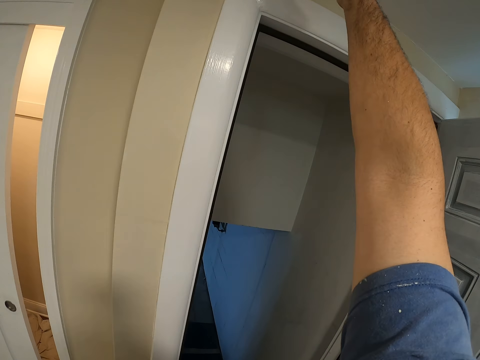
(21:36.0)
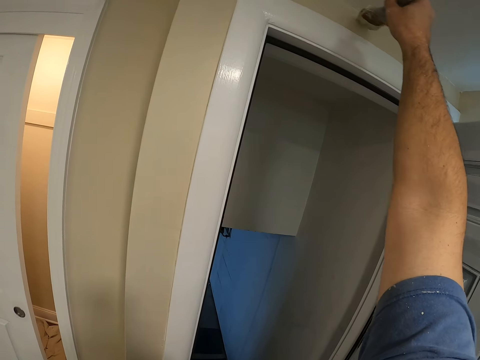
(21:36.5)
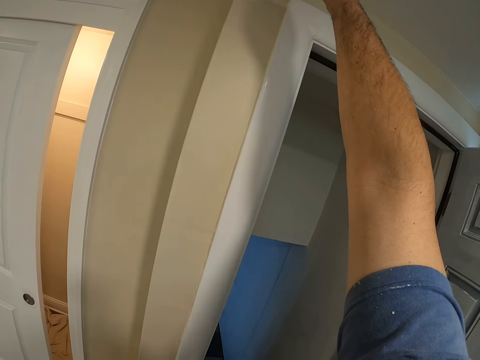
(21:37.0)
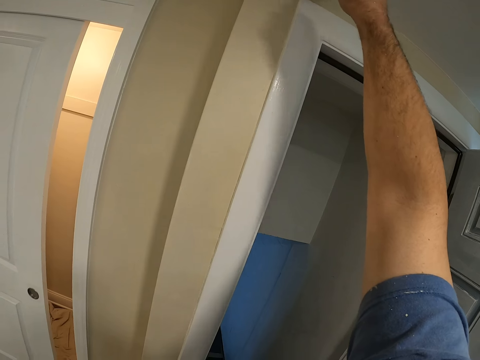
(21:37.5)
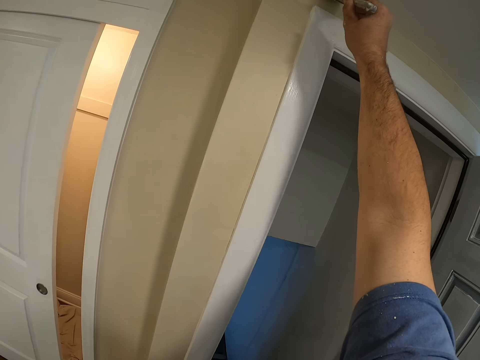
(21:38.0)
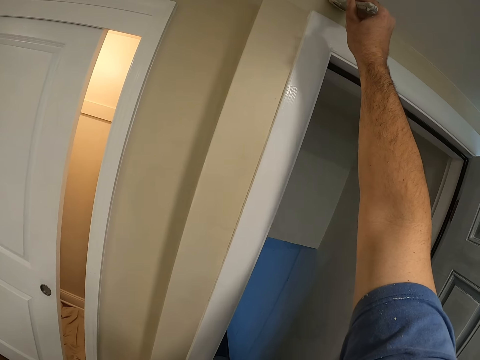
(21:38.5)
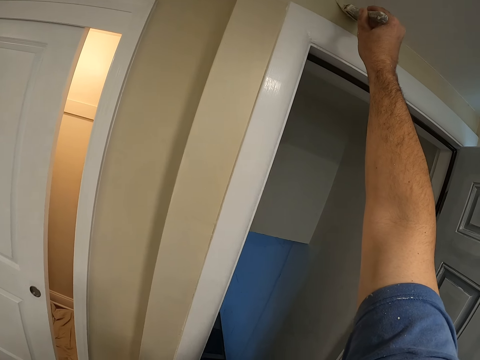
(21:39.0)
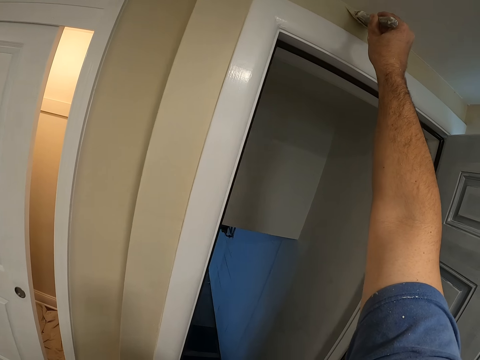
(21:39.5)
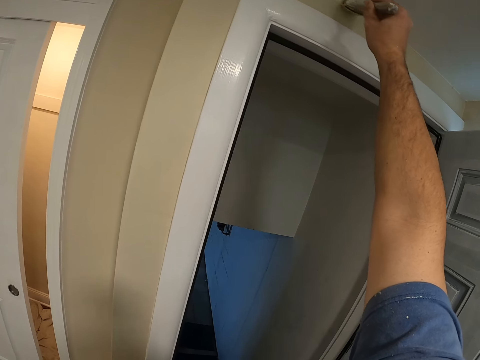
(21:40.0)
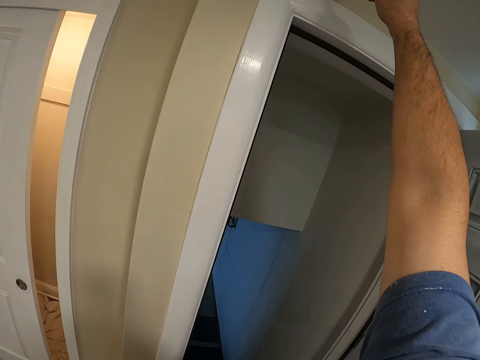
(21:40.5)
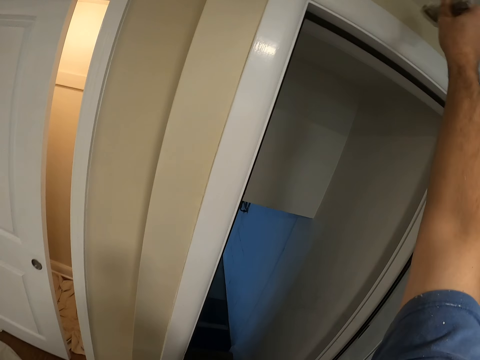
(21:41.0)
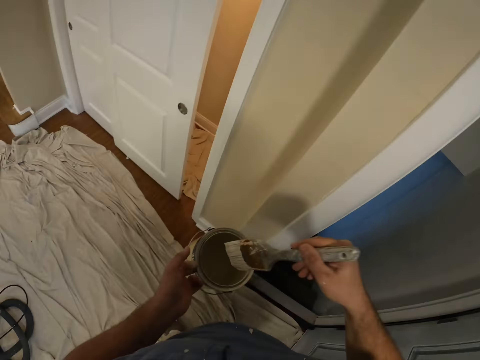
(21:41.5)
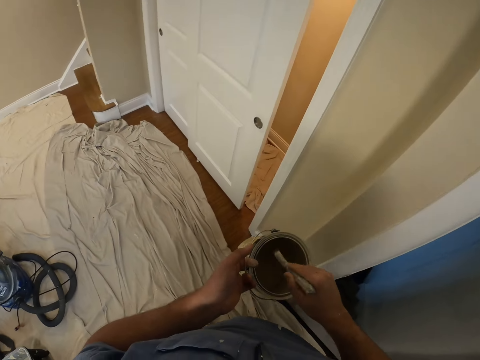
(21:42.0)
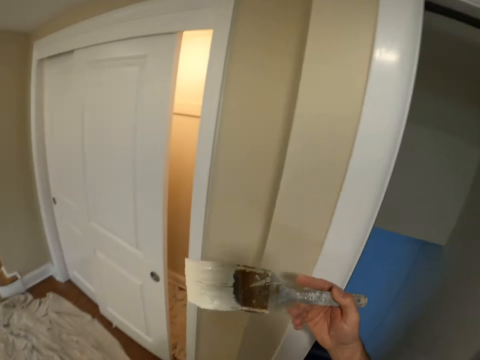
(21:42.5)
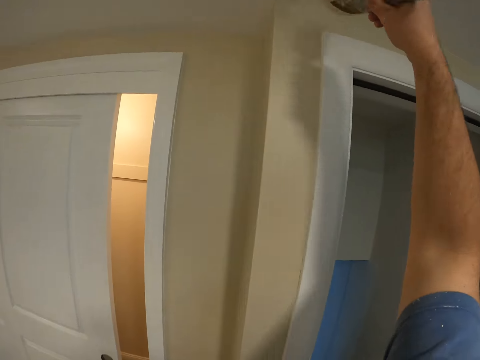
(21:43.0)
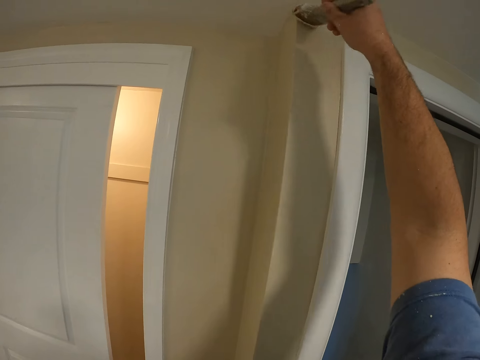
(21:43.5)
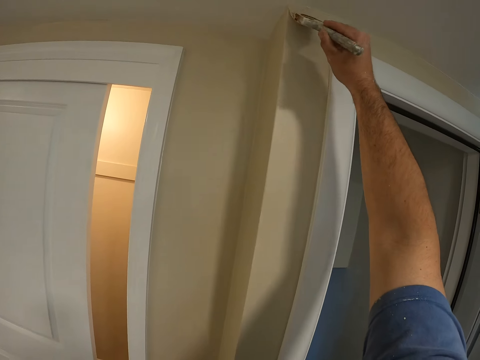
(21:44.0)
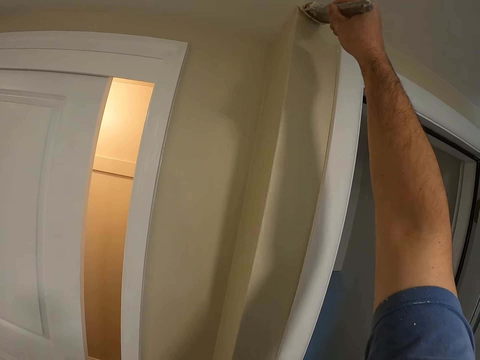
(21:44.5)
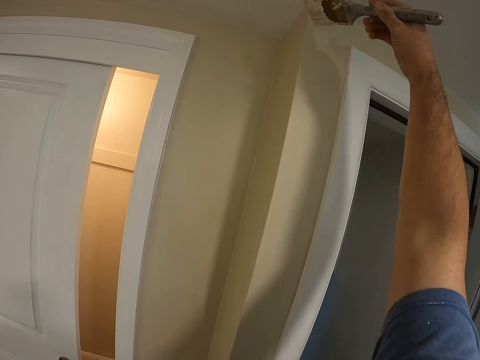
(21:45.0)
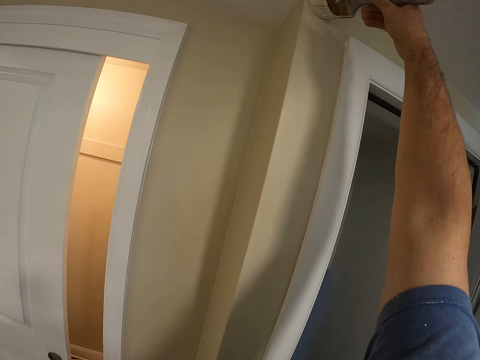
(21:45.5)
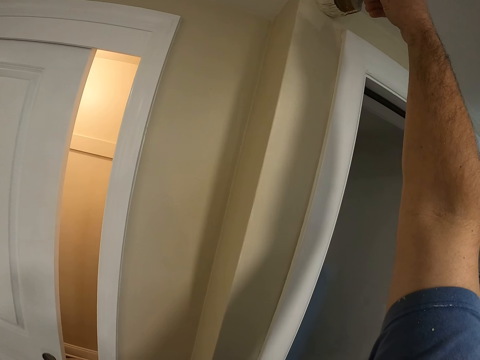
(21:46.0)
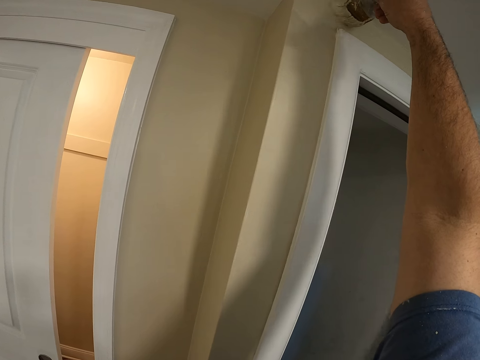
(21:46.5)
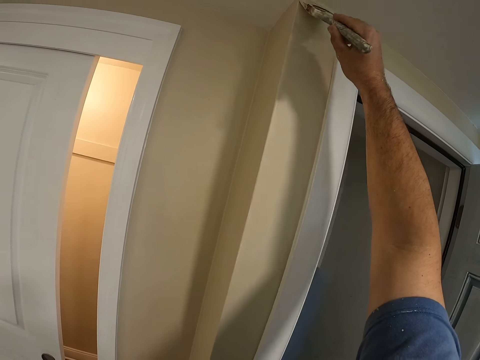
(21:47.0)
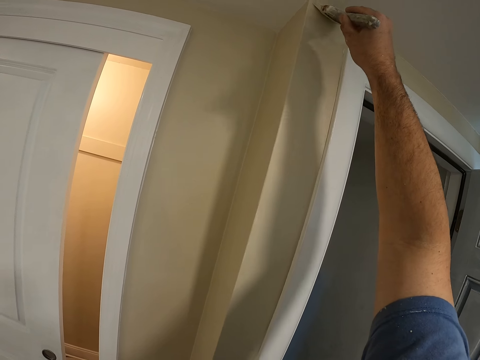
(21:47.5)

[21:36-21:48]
The camera wearer takes some paint from the paint can with the paint brush. They remove the paint brush from the paint can. They paint the concrete door frame with the paint brush.

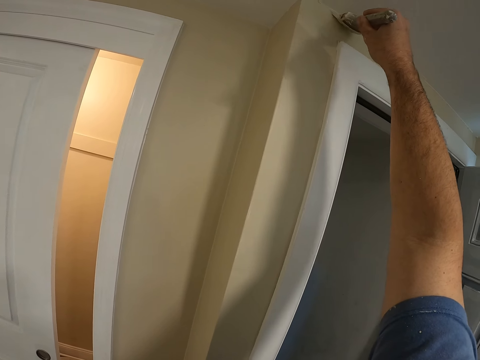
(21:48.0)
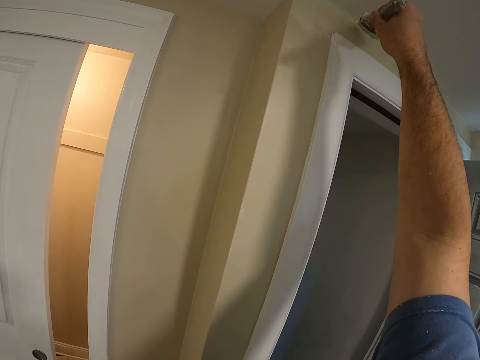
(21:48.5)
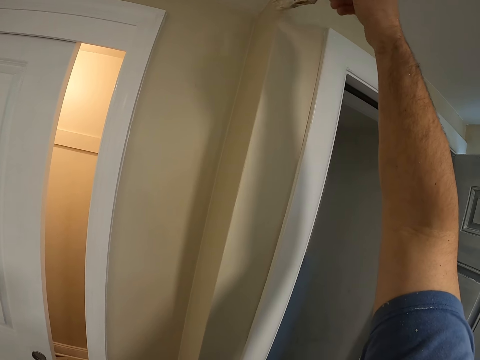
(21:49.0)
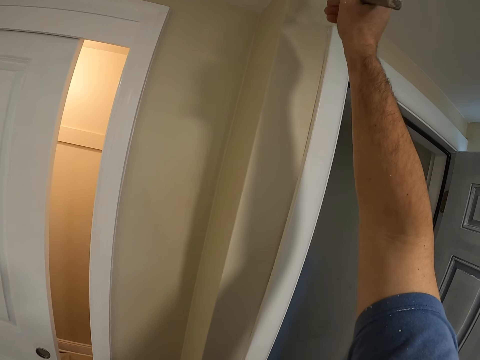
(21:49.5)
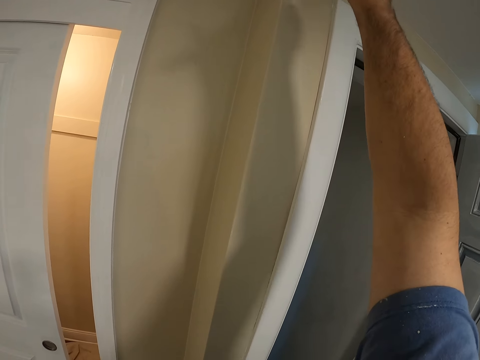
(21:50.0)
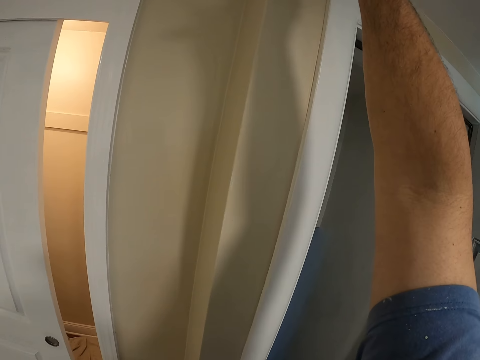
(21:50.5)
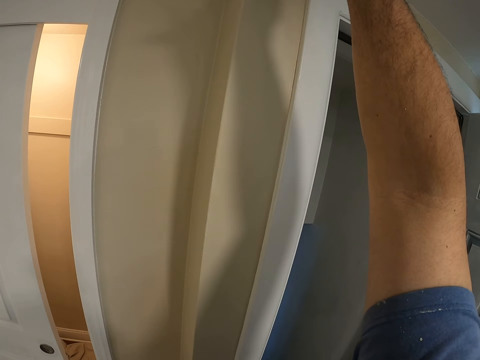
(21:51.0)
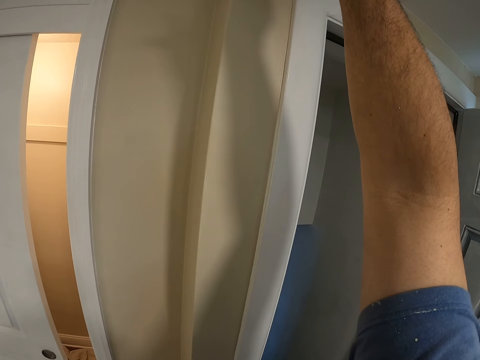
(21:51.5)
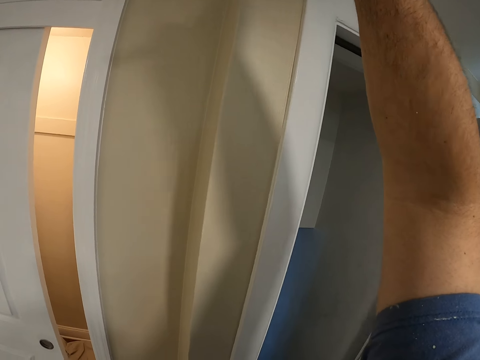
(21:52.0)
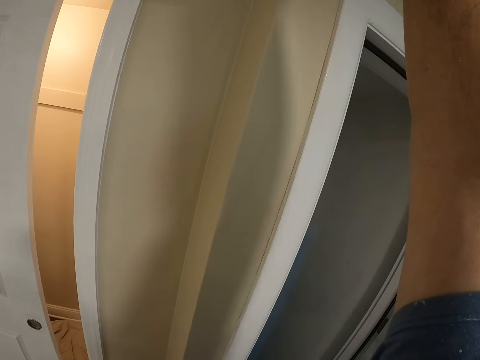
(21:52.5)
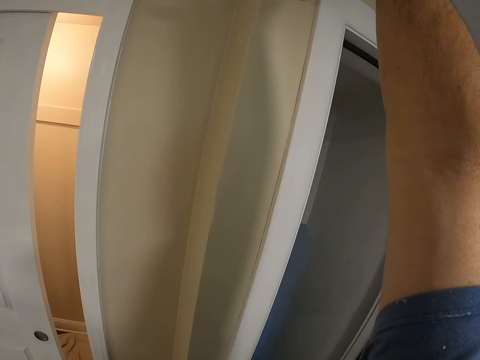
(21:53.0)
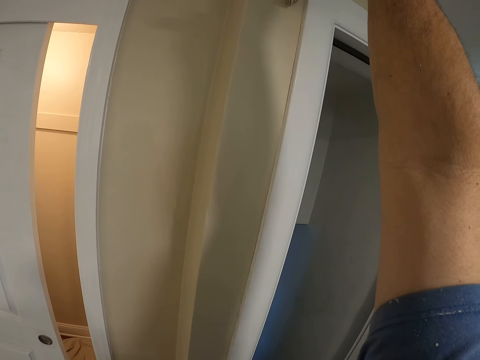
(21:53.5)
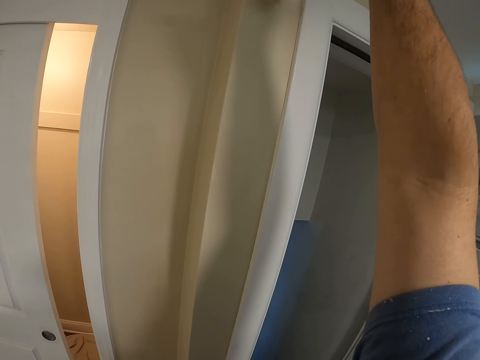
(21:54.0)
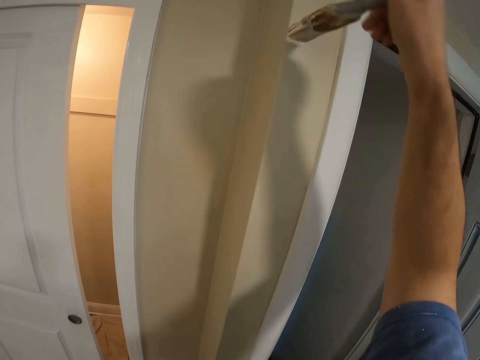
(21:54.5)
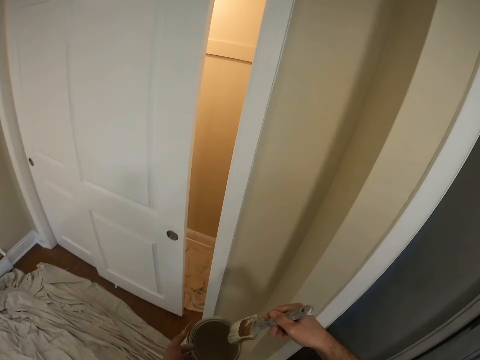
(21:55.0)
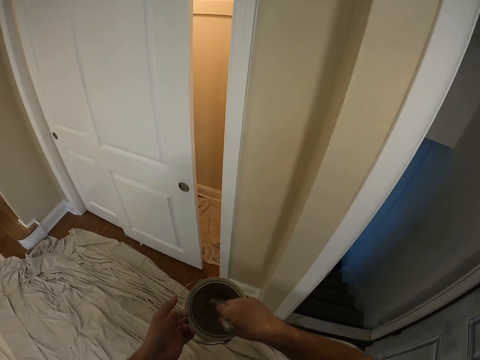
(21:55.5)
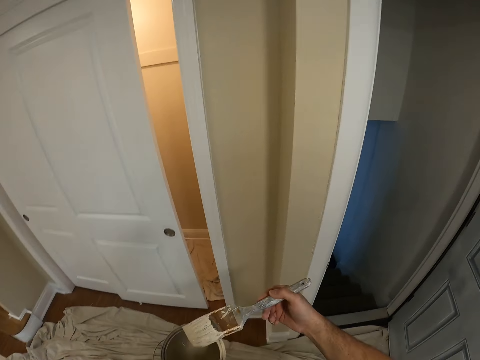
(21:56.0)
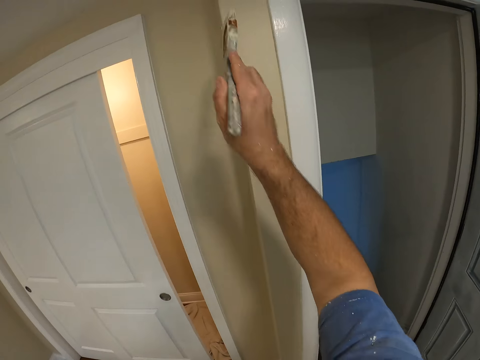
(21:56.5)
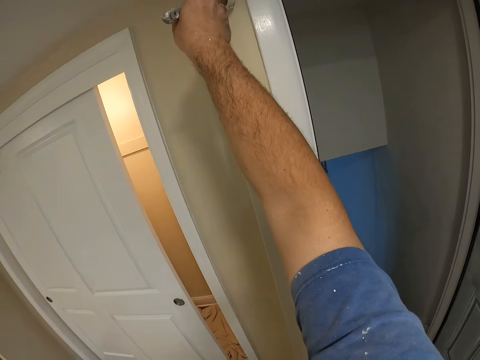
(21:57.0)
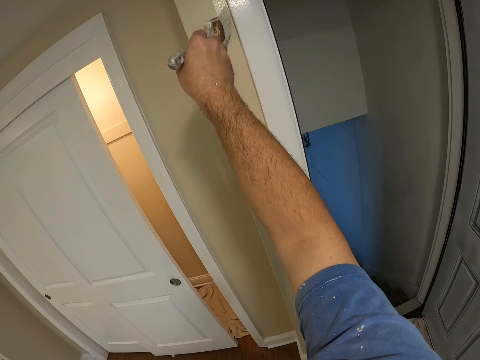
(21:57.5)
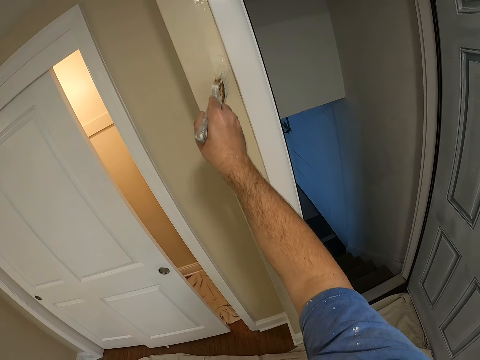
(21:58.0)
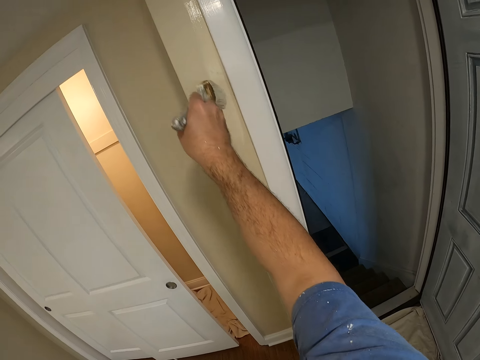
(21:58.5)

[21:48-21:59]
The camera wearer takes some paint from the paint can with the paint brush. They remove the paint brush from the paint can. They paint the concrete door frame with the paint brush.
